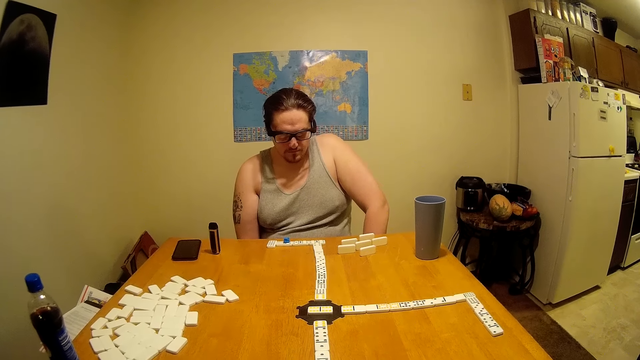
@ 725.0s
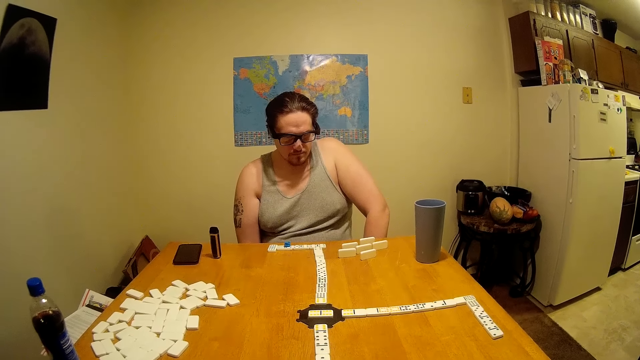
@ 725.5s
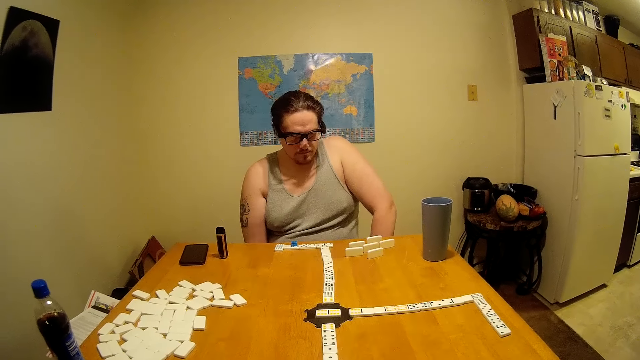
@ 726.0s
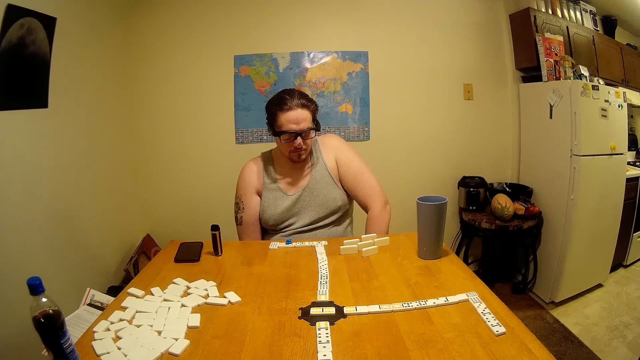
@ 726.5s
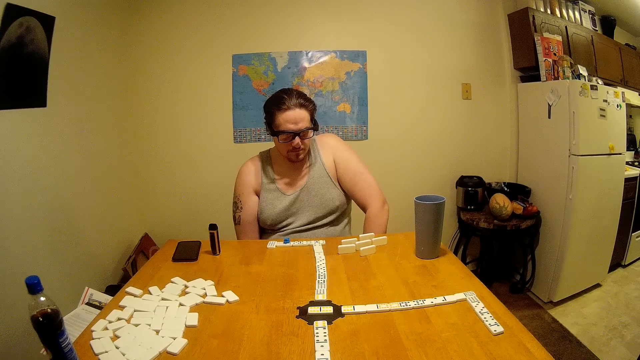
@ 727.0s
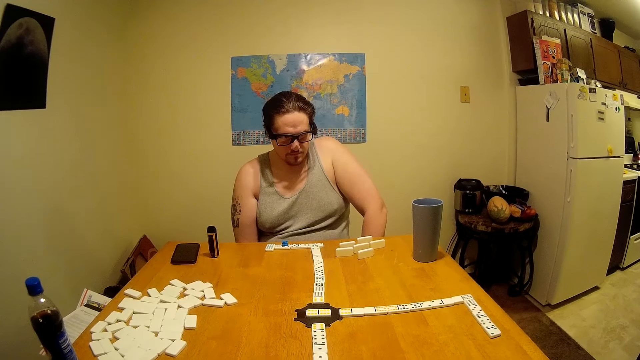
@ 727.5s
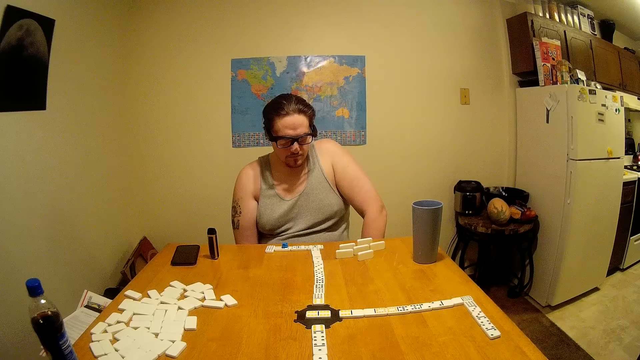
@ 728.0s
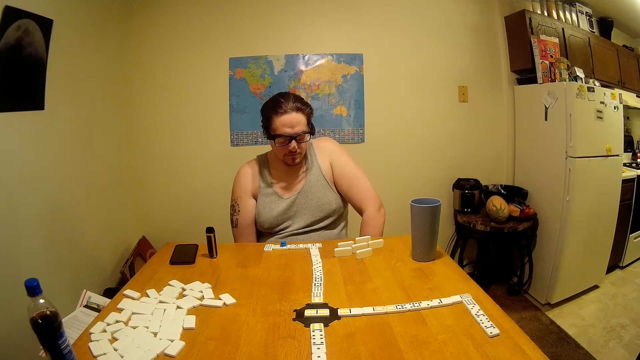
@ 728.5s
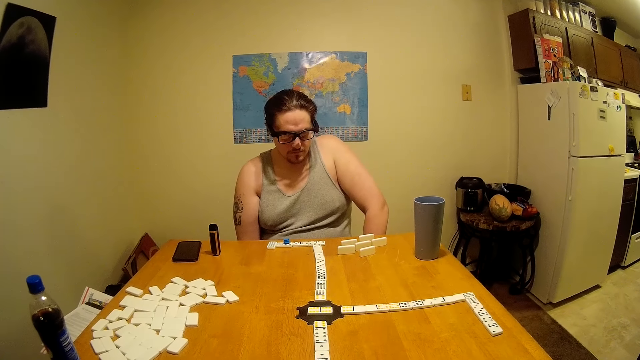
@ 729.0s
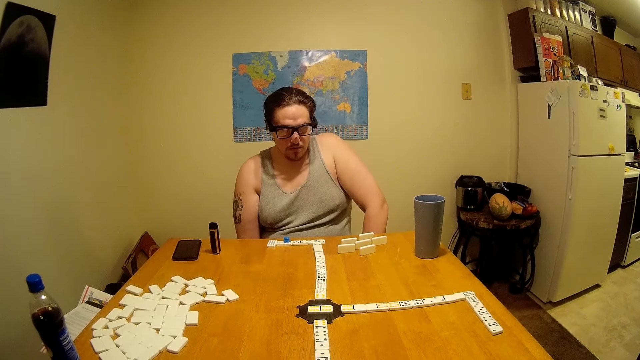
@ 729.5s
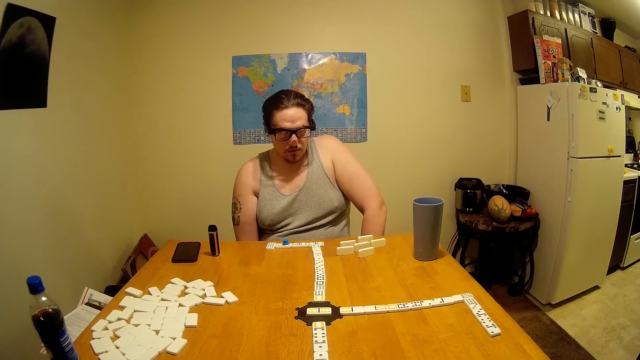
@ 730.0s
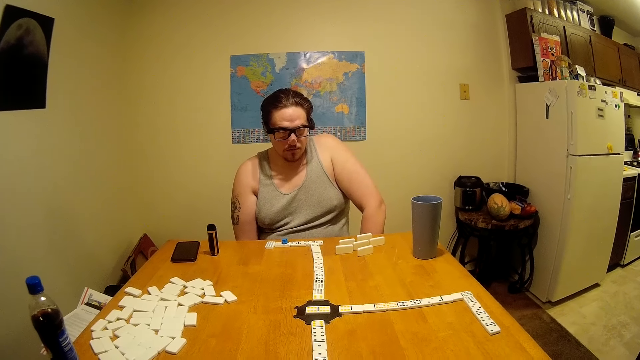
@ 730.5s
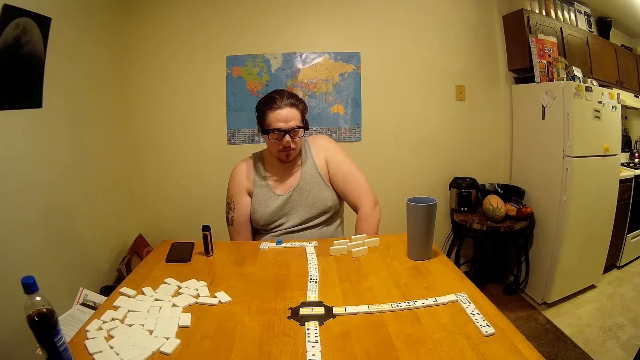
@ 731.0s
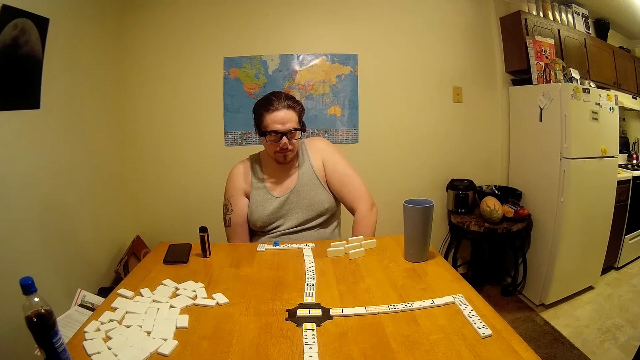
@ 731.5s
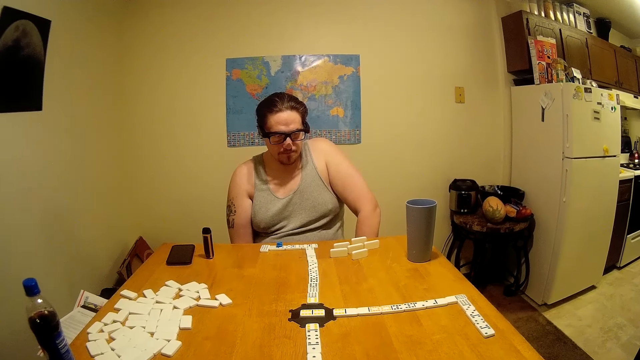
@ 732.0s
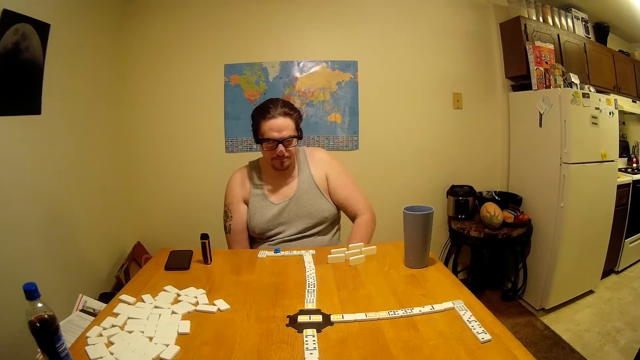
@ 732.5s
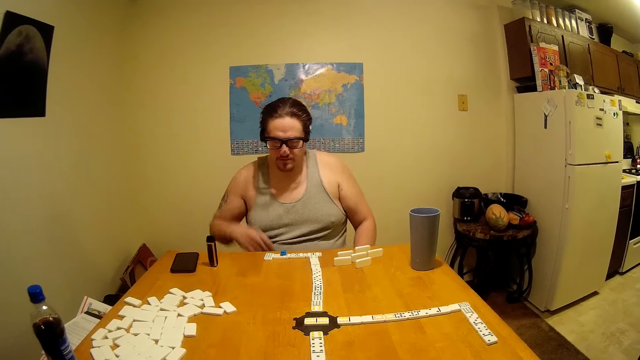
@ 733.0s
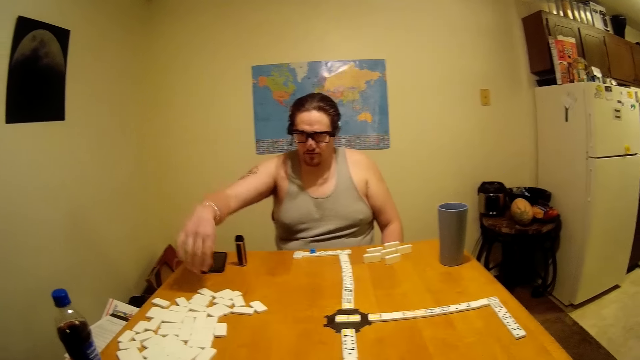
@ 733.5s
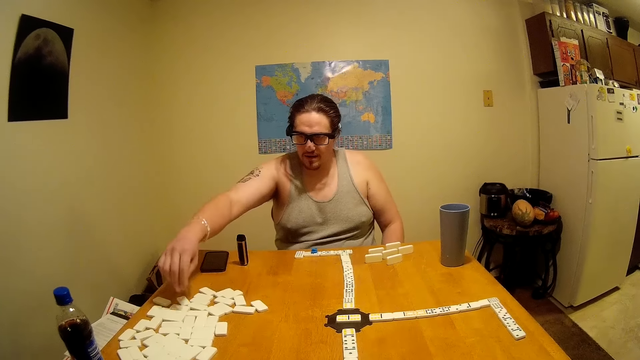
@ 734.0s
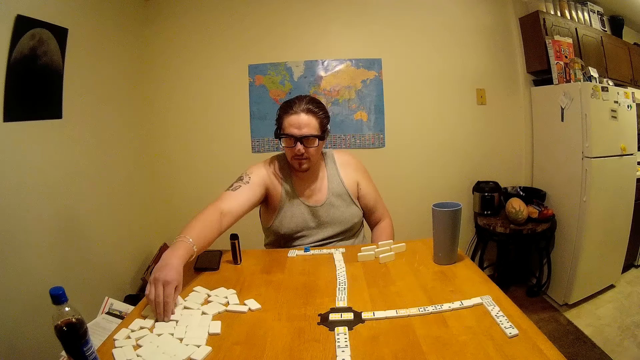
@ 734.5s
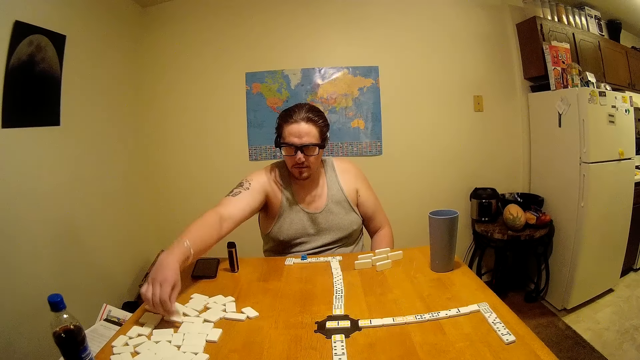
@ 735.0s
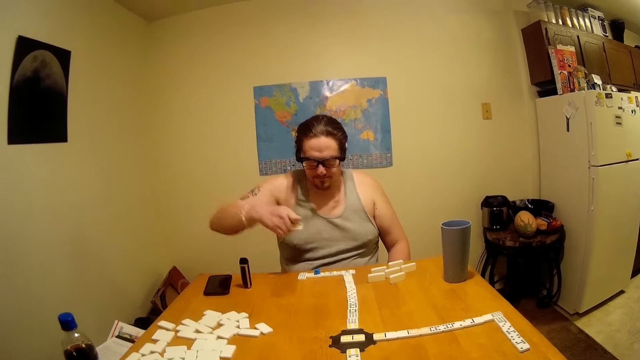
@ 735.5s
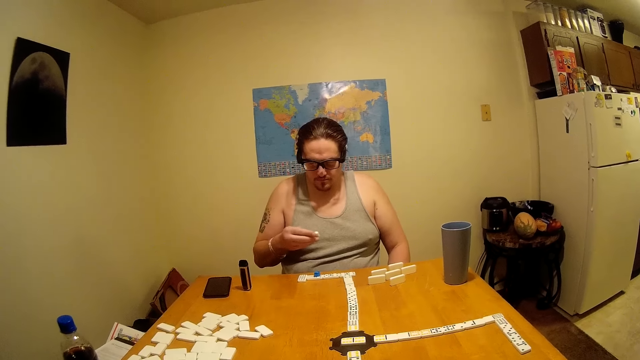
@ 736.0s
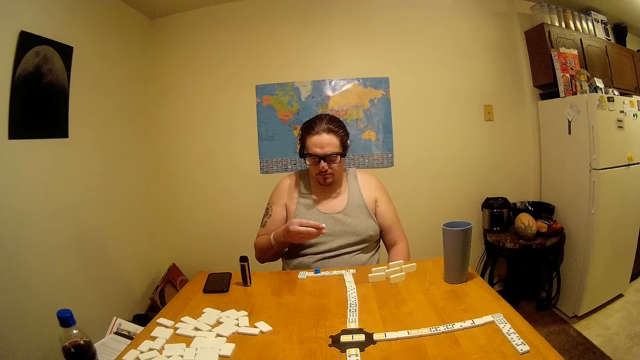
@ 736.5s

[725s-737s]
A man stretches a hand and picks up dominoes.

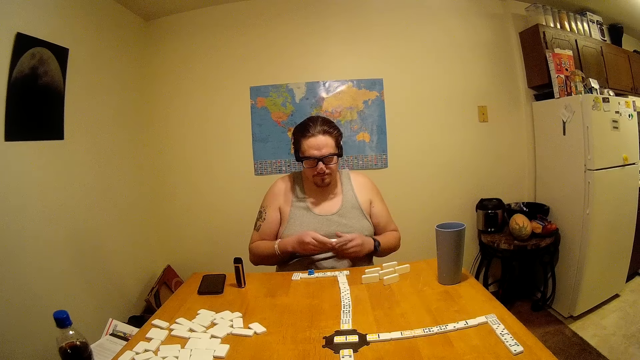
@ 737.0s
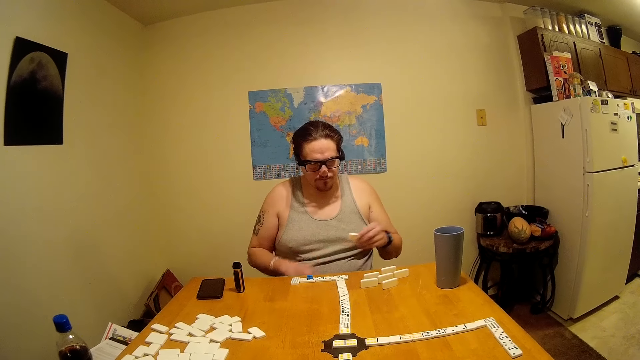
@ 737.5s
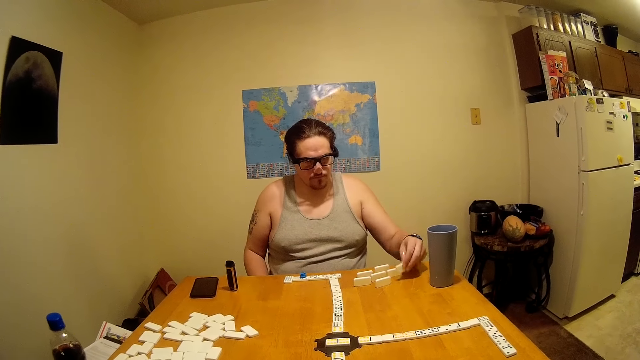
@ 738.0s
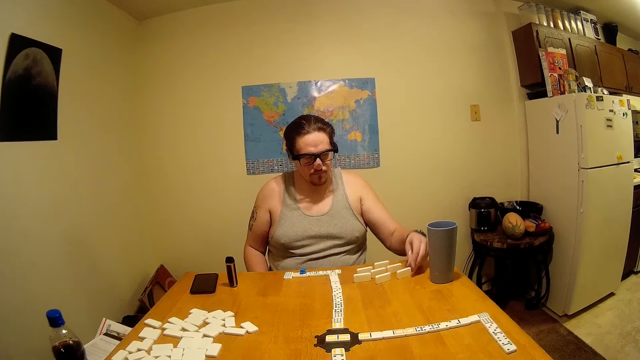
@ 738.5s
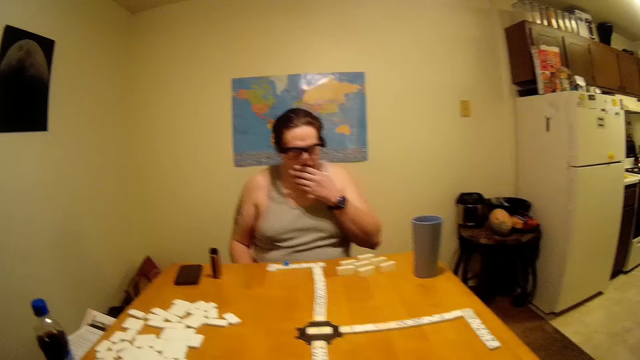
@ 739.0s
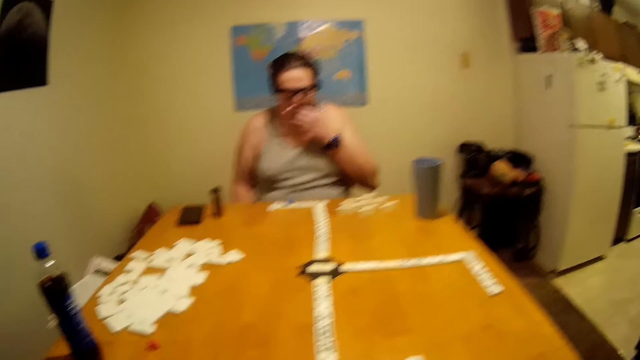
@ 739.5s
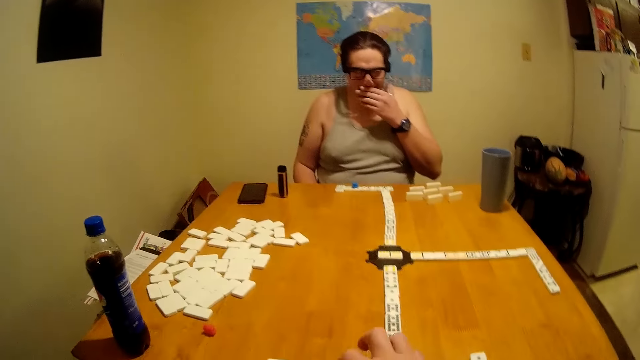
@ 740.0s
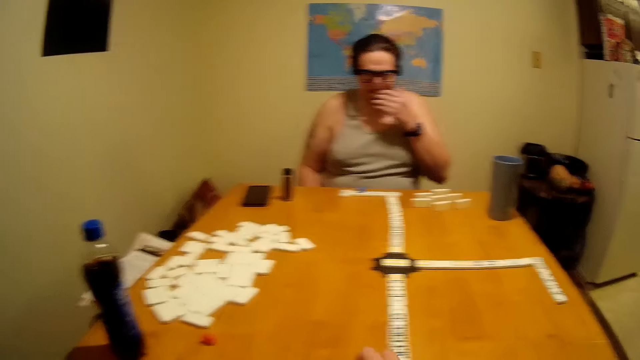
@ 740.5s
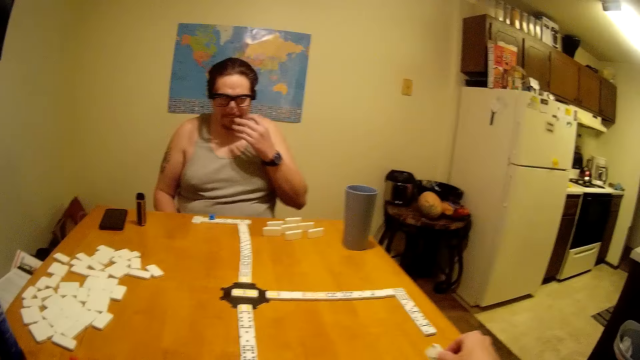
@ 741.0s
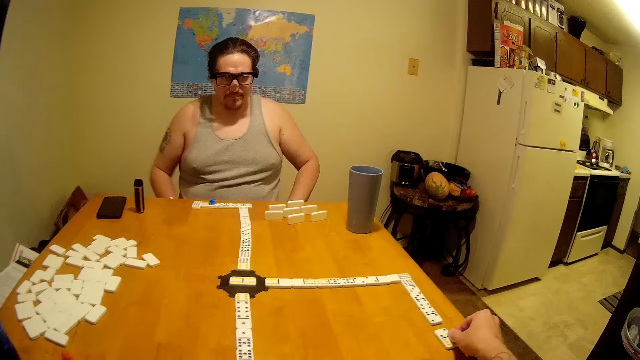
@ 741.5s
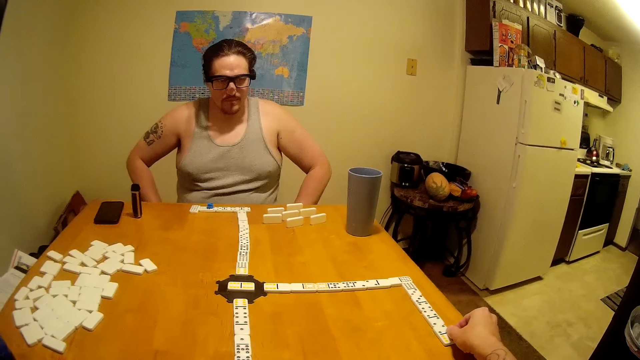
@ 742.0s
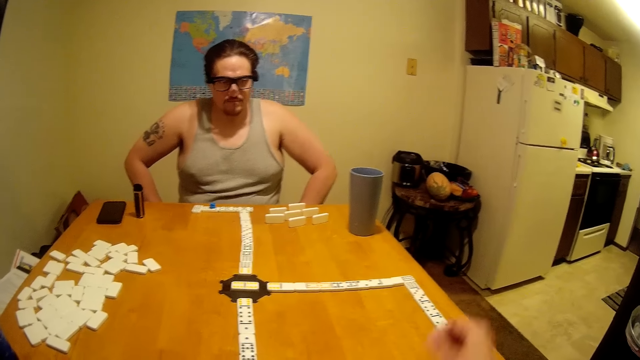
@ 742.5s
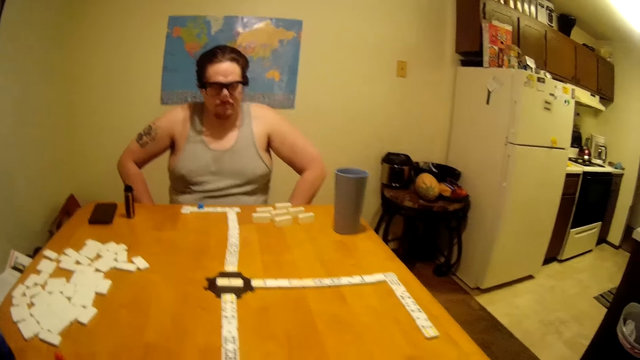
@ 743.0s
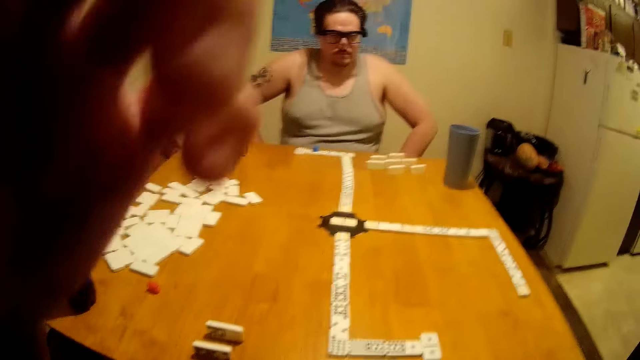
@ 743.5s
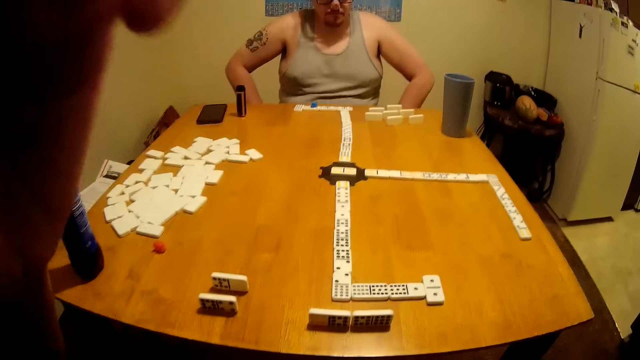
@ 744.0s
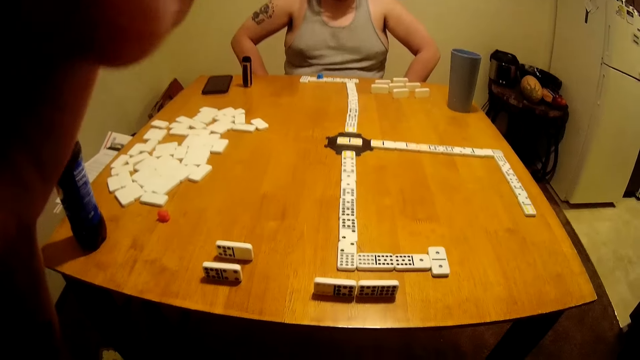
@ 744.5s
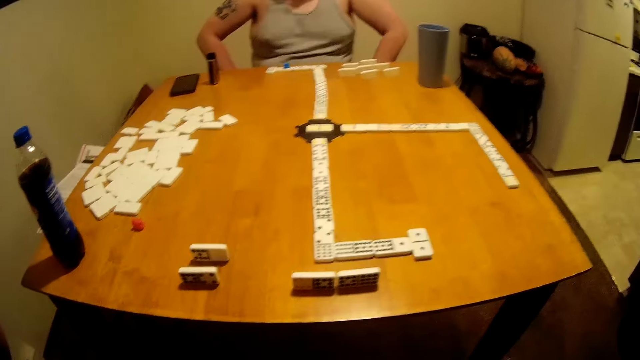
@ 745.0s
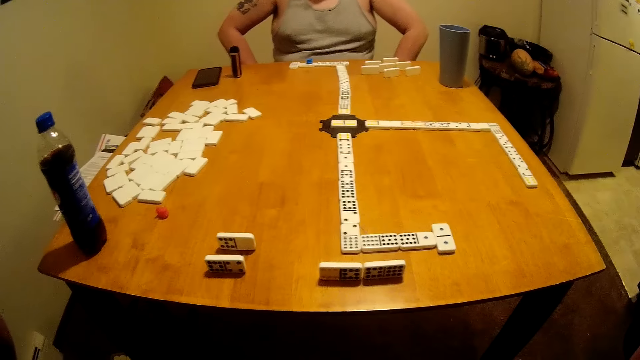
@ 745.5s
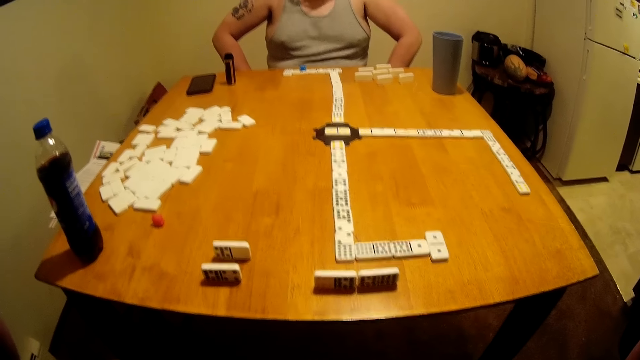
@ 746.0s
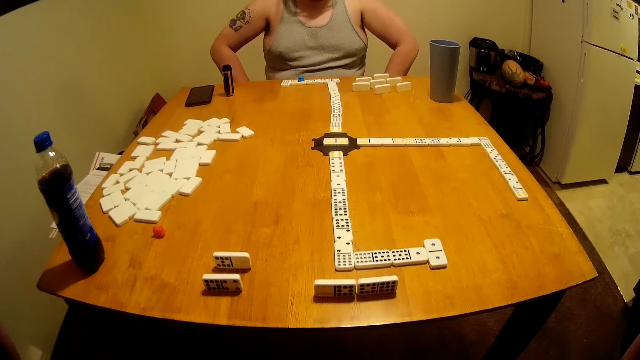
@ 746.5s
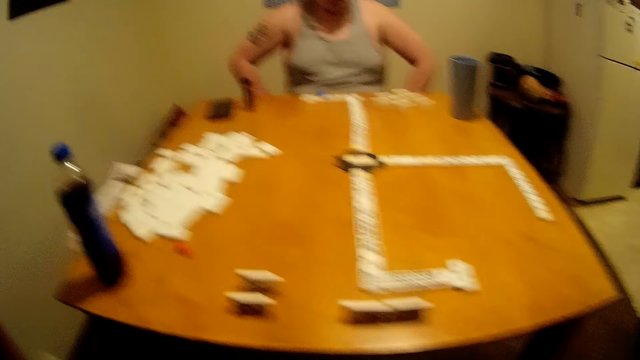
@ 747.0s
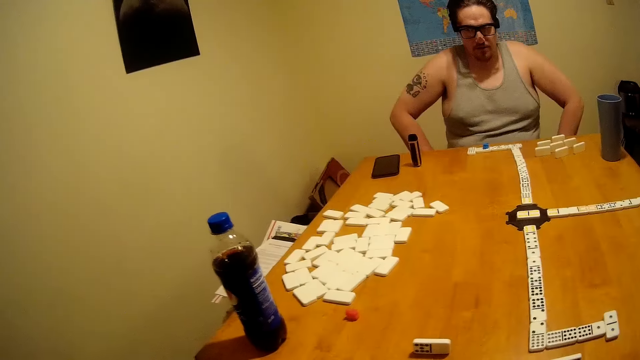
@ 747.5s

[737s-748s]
A man looks at a domino, places the dominoes aside on the table, touches his mouth and wipes his mouth. The camera wearer places dominoes on the game. He moves his hand and touches his face.
